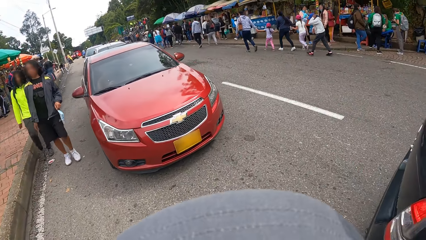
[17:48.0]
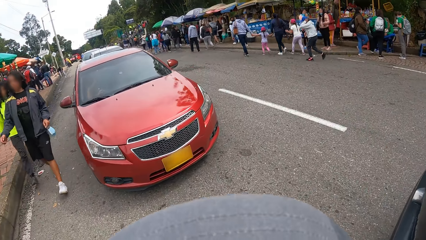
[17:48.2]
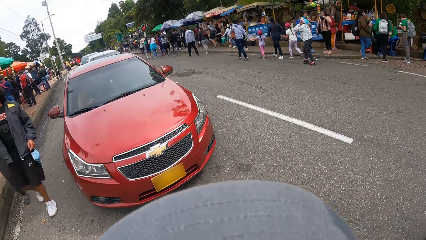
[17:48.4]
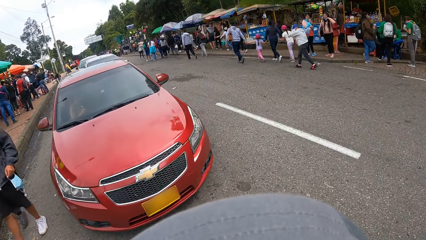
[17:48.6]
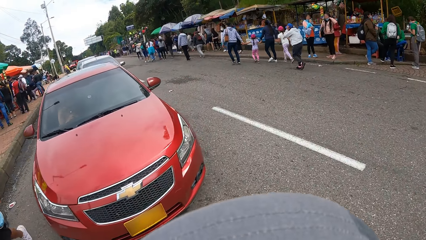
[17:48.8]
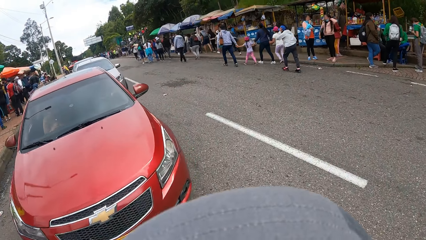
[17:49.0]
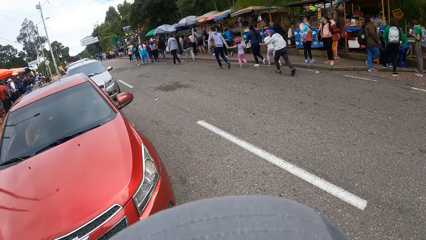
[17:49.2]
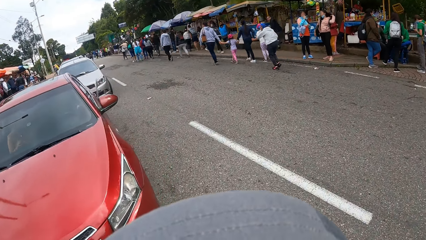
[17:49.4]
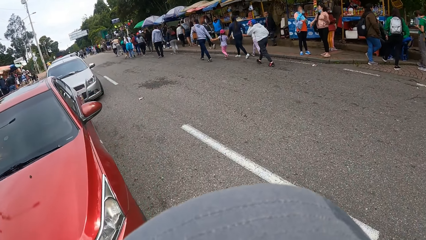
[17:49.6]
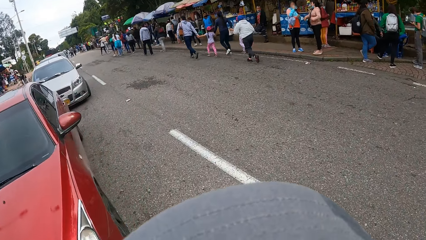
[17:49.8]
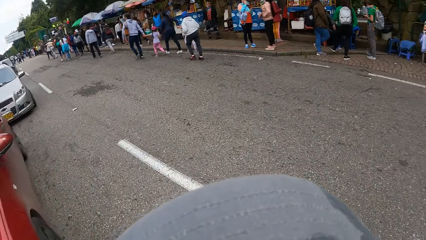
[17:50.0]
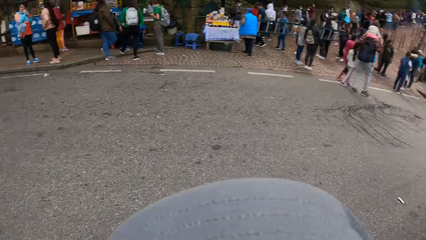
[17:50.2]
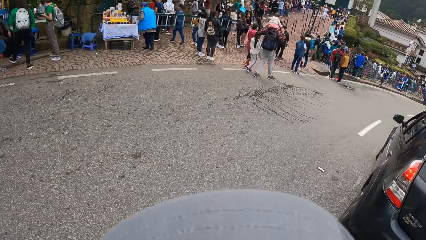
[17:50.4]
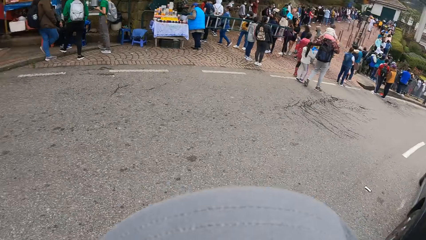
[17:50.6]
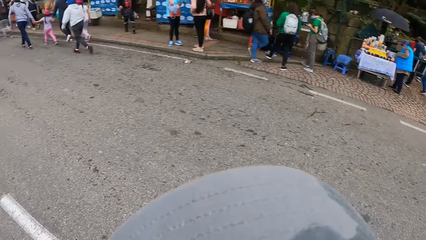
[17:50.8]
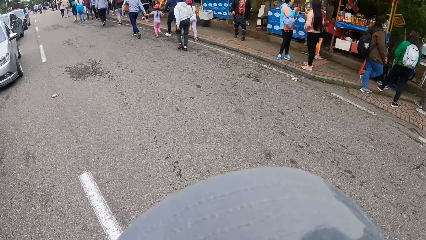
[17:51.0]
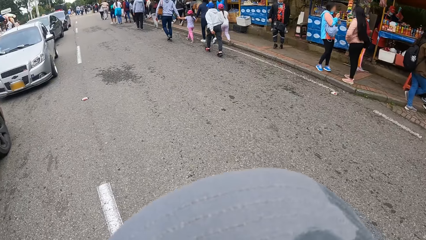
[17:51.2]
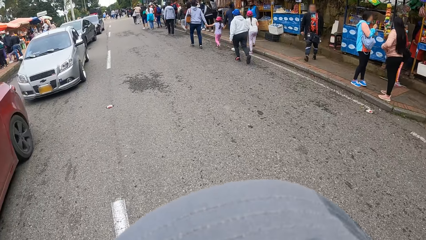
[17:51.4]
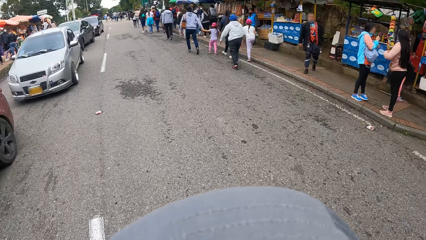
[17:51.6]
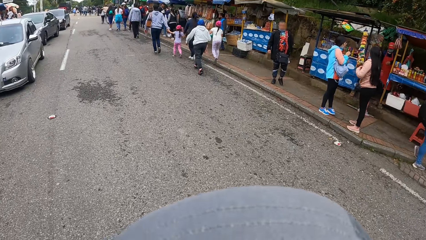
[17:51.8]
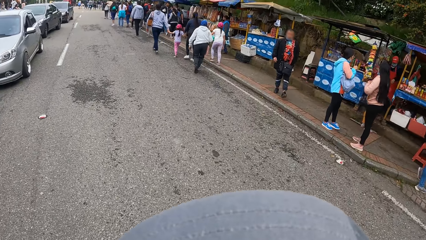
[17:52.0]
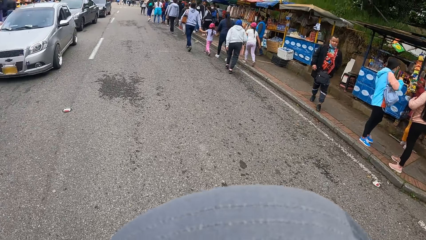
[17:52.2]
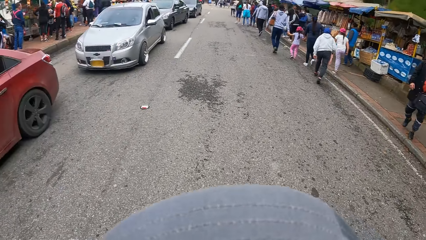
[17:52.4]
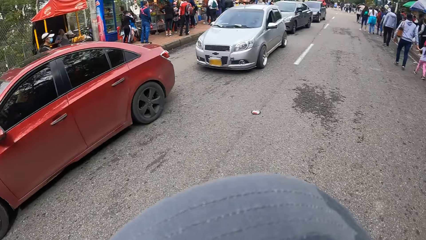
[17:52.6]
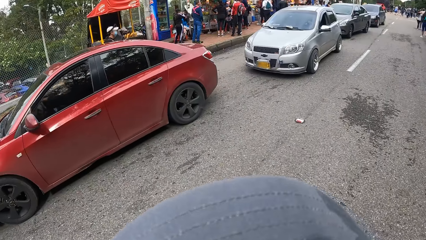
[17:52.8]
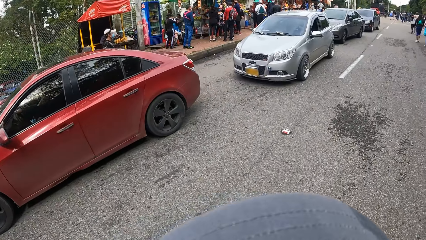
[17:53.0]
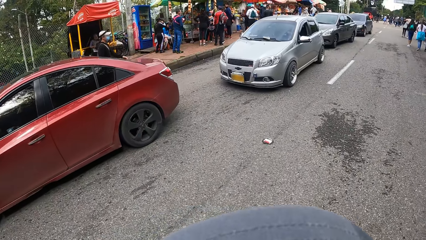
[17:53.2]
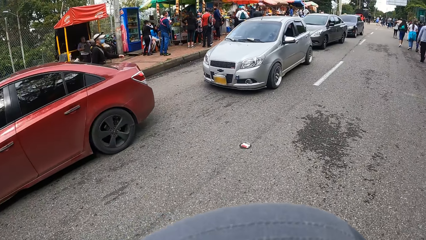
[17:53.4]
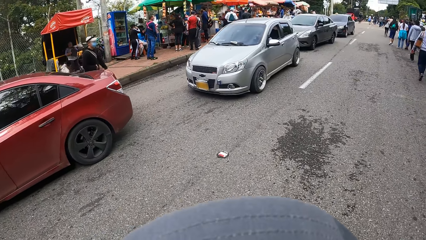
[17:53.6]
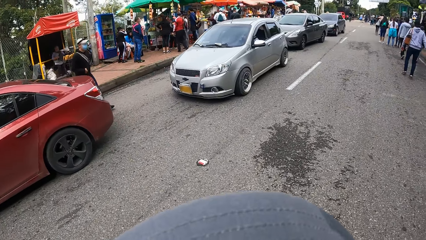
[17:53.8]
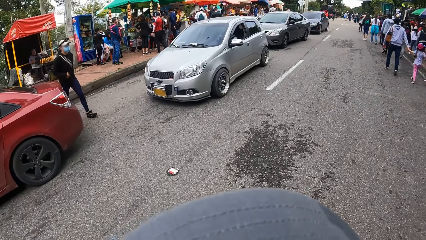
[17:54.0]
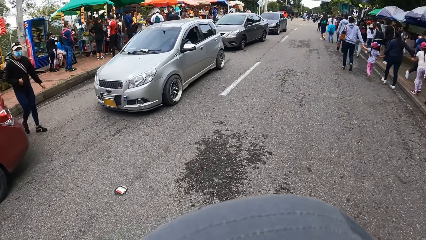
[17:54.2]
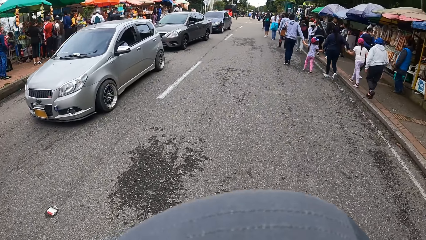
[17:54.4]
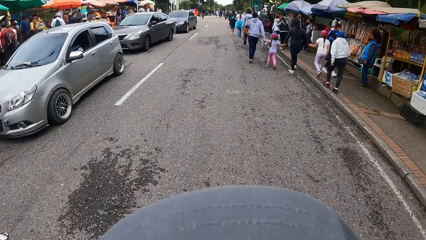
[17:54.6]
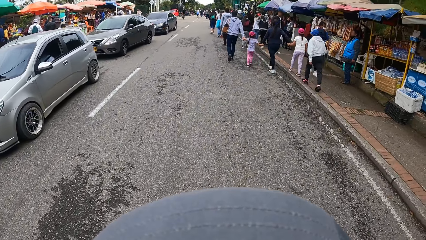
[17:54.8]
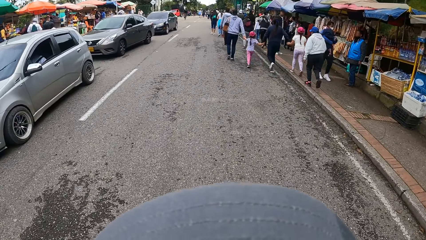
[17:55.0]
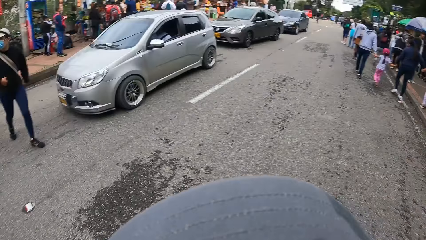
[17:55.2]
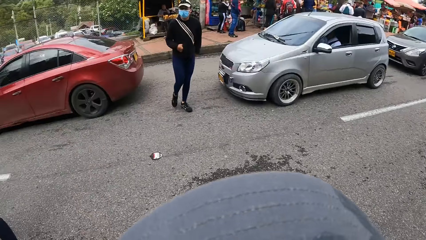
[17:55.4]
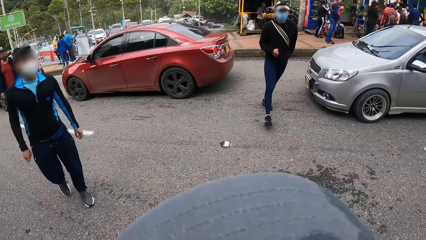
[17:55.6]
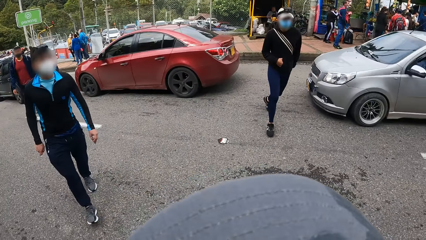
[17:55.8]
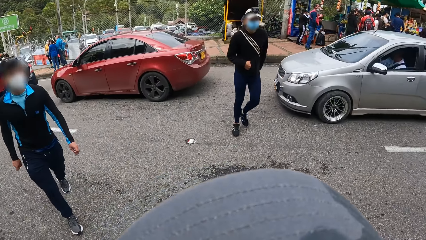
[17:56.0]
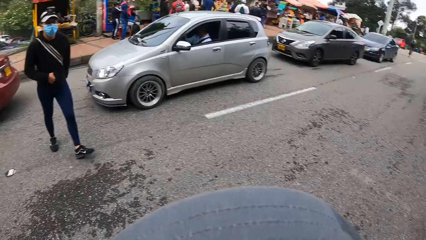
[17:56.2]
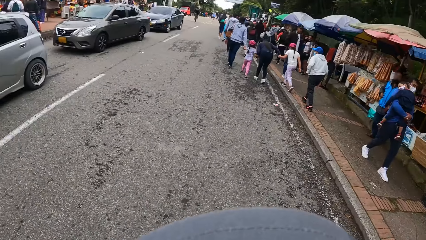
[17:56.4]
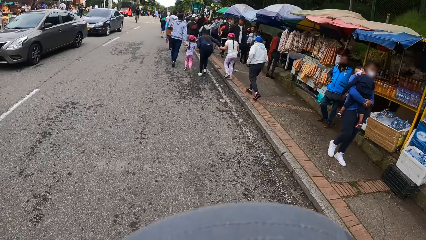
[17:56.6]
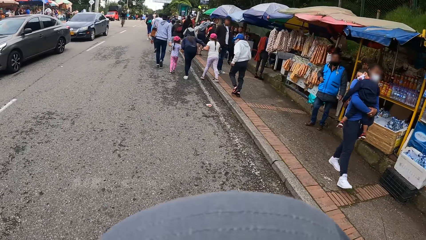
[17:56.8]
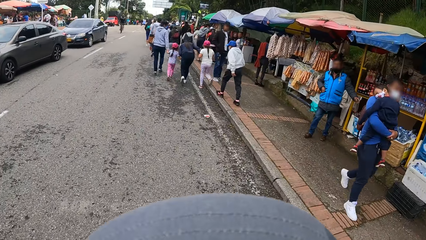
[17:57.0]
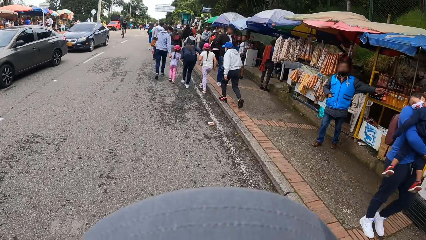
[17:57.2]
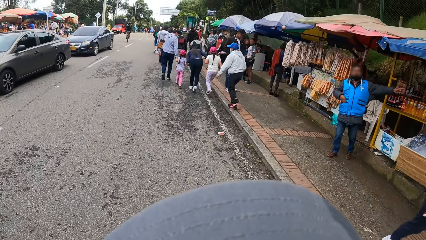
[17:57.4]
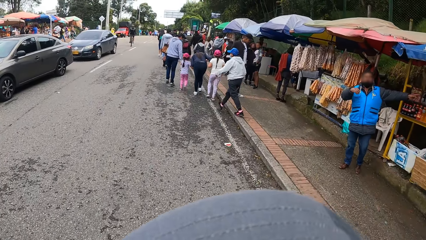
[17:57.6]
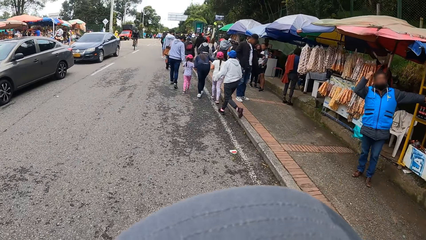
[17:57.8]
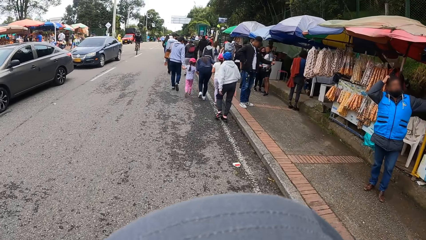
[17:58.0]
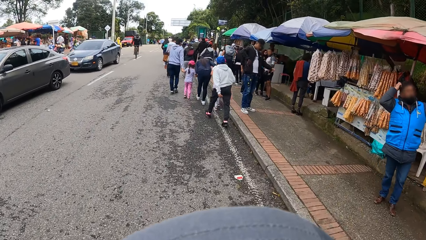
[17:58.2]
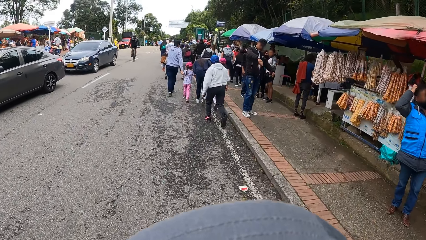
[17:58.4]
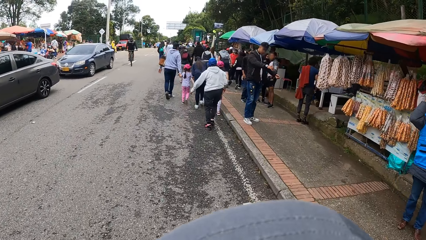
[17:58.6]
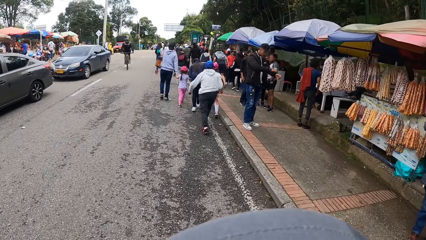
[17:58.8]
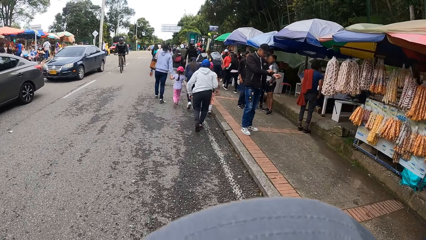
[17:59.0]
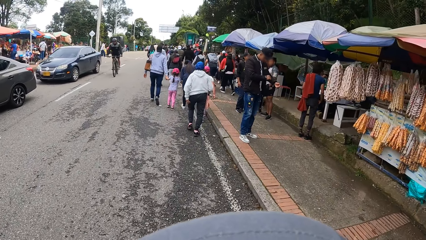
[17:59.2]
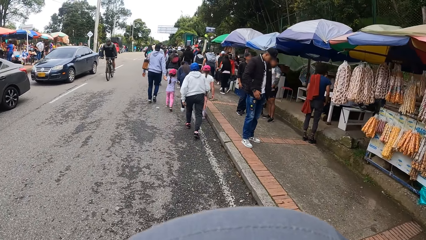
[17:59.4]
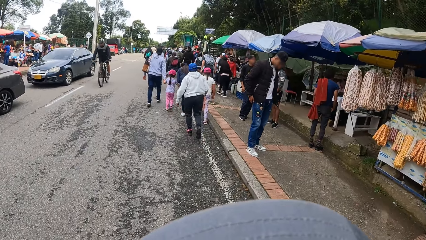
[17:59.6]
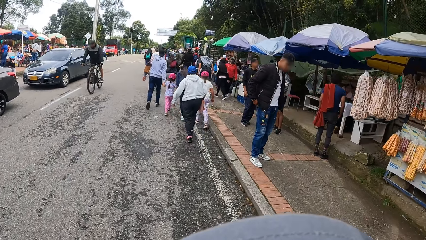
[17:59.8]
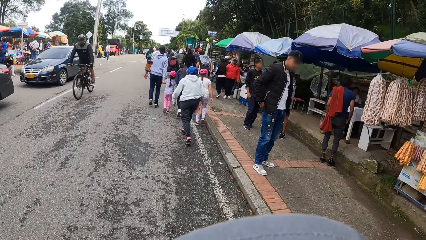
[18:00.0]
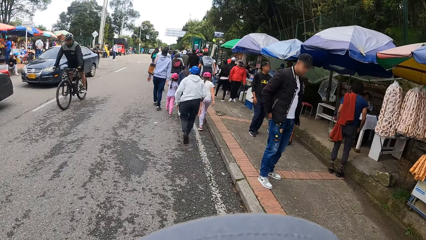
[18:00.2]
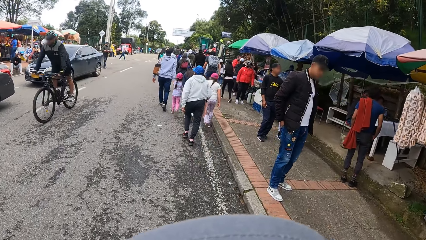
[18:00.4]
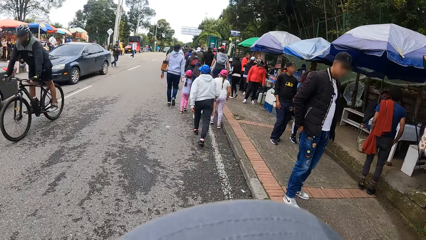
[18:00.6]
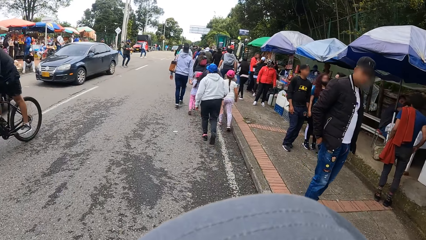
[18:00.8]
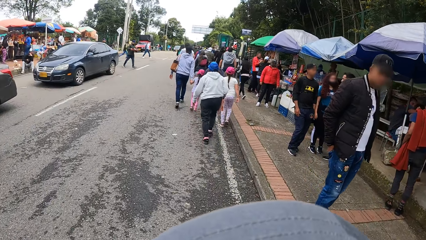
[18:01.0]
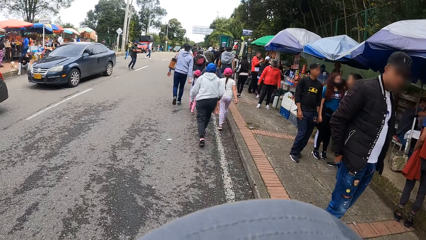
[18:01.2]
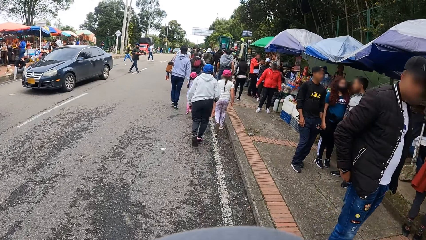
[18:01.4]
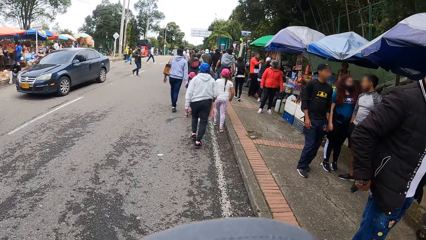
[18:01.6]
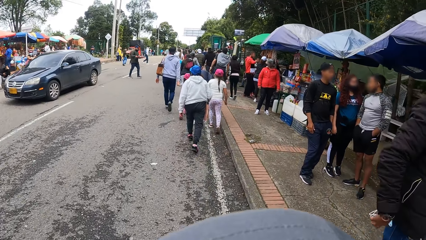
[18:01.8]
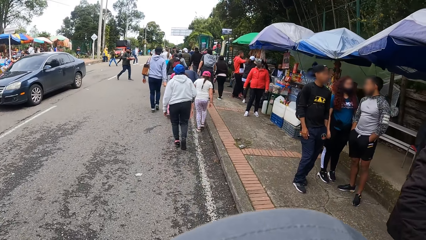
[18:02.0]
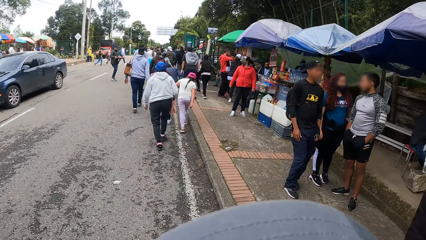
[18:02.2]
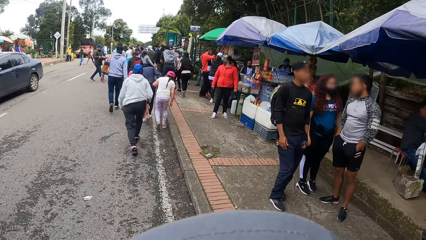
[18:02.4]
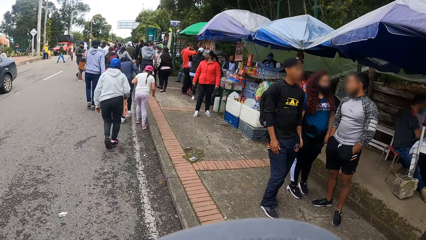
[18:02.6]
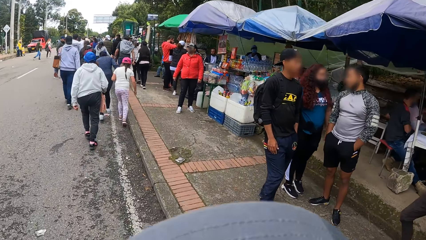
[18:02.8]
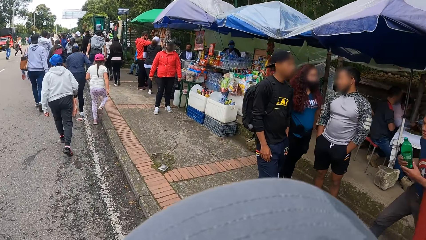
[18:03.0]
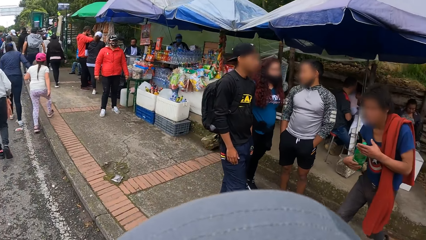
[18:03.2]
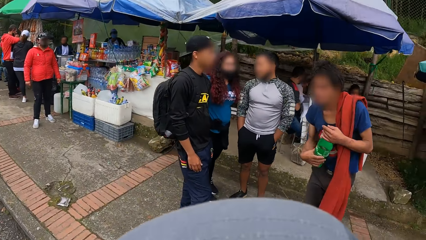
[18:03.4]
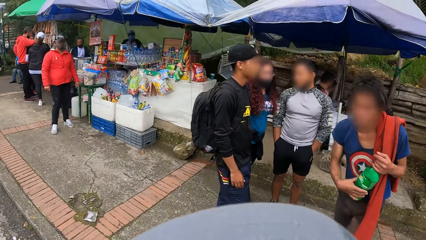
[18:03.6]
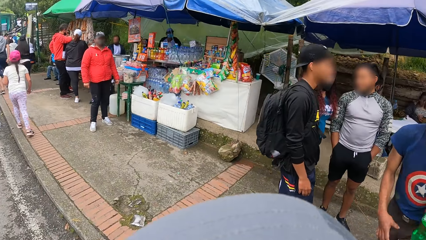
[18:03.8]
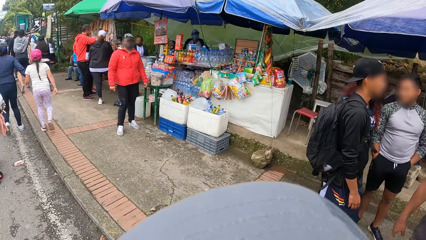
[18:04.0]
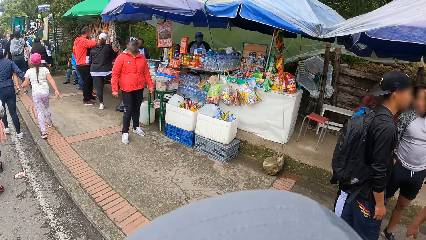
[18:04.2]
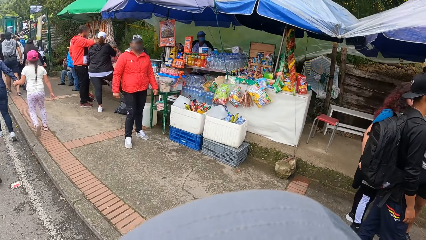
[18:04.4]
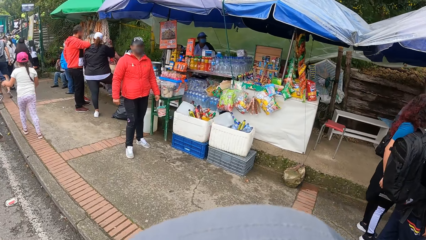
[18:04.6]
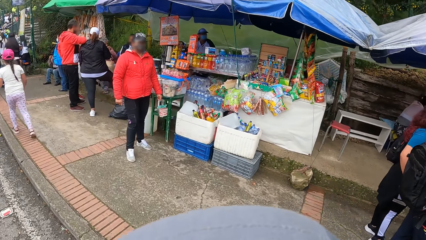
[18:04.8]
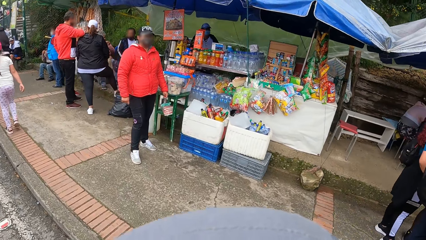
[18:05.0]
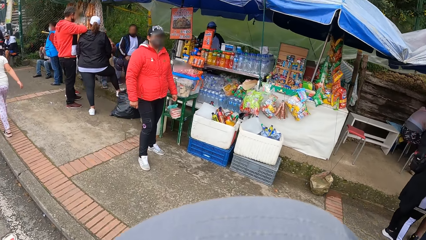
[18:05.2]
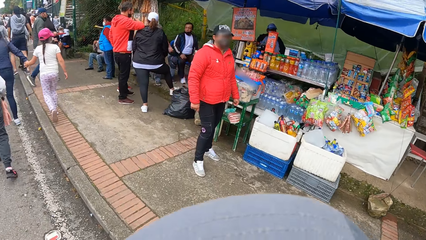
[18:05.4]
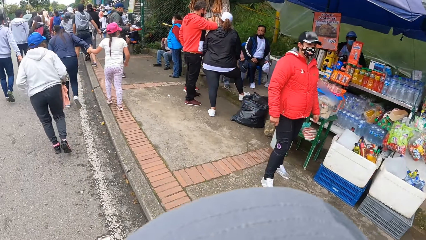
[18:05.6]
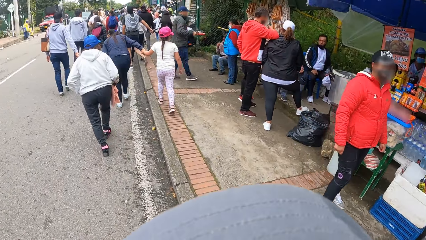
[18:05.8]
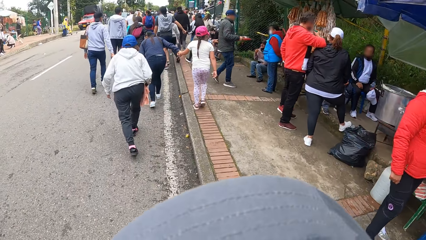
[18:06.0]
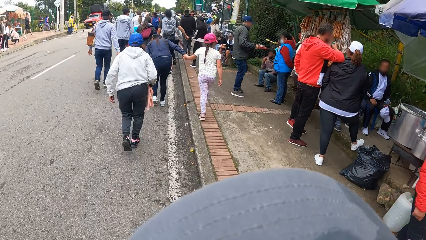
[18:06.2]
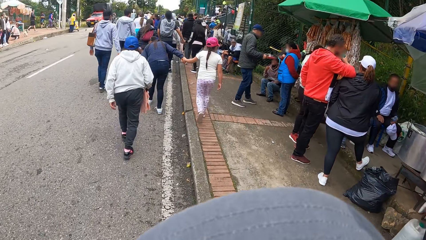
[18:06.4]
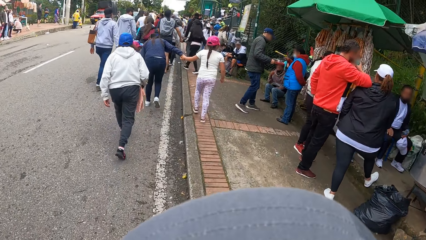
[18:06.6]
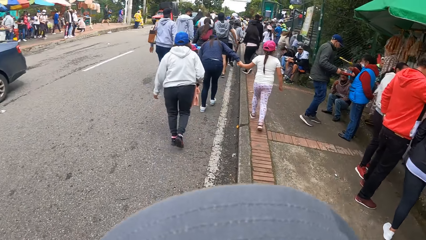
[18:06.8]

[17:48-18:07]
The camera wearer walks on the road in the street. They look around in the street. They walk on the road in the street. They look around in the street. A man walks across the road. Another man walks across the road. A third man walks across the road. The camera wearer walks on the road in the street. They walk on the pedestrian walk on the street.
